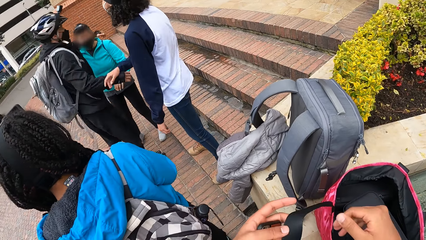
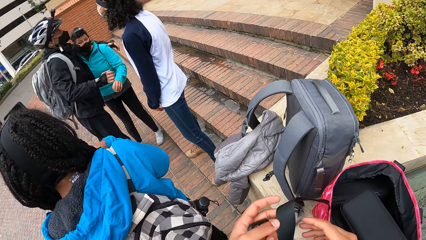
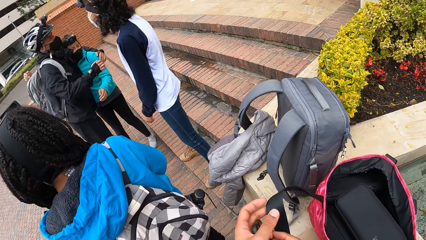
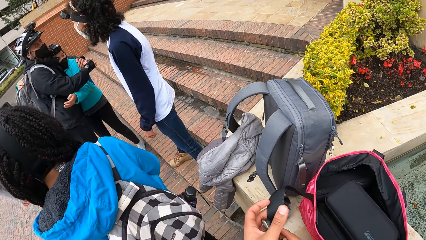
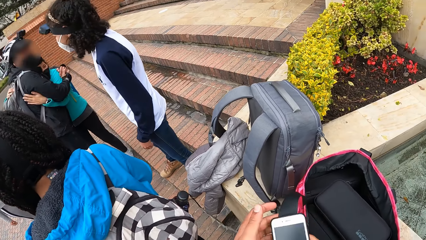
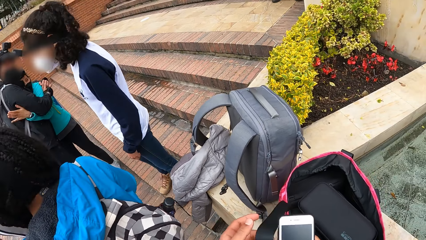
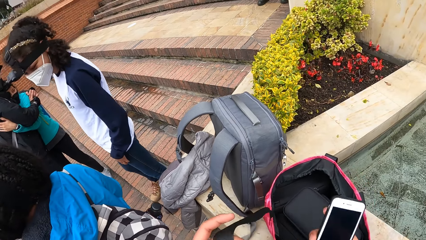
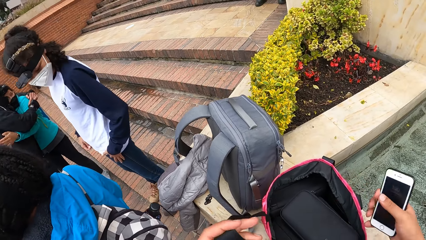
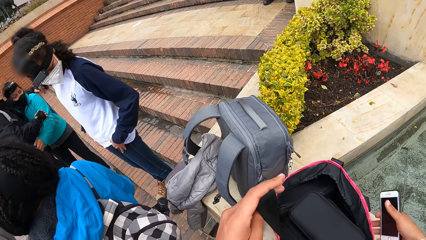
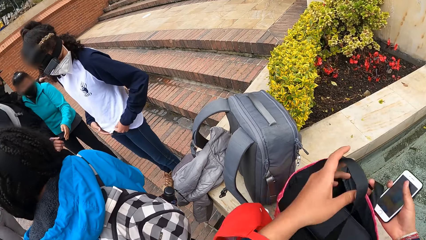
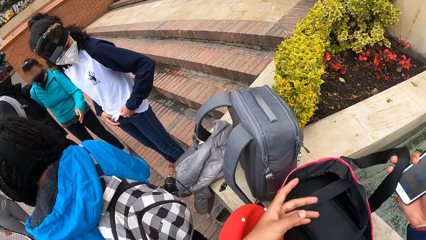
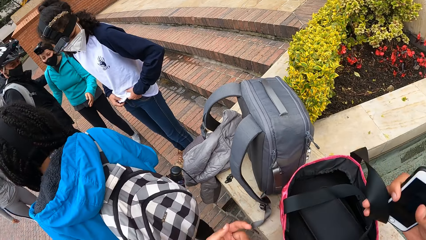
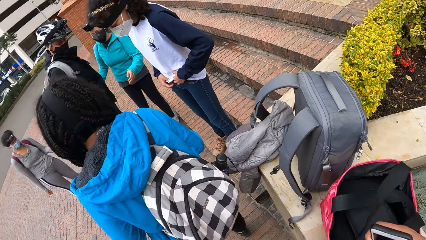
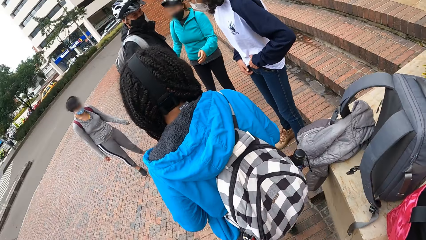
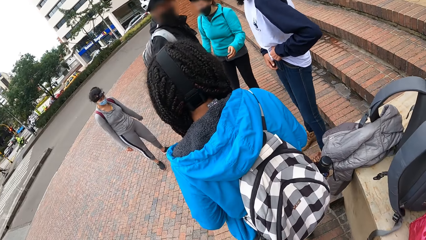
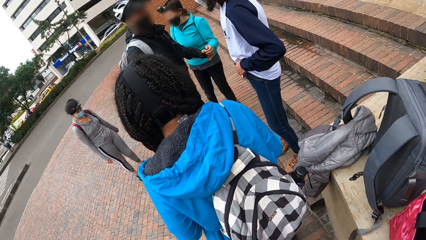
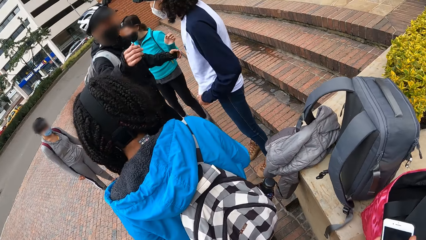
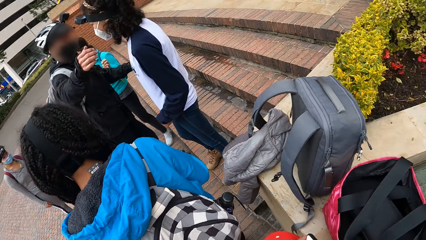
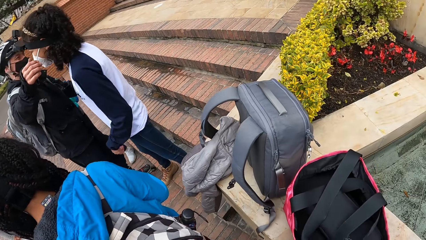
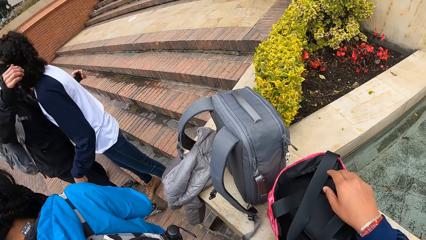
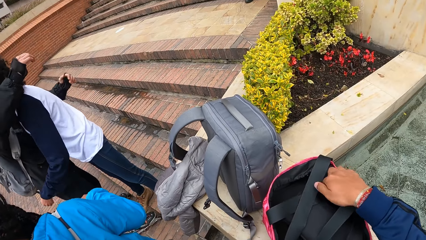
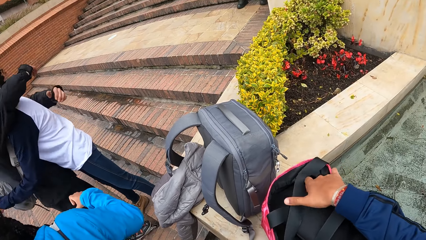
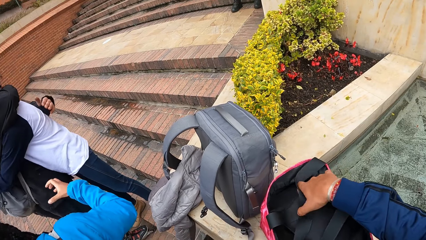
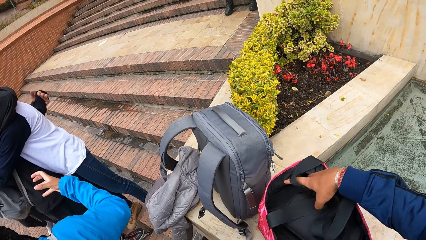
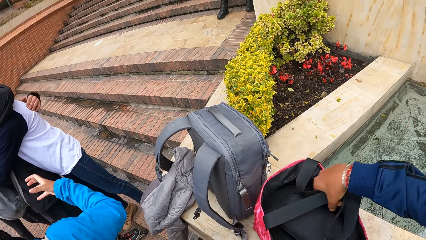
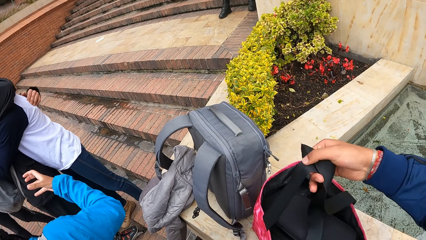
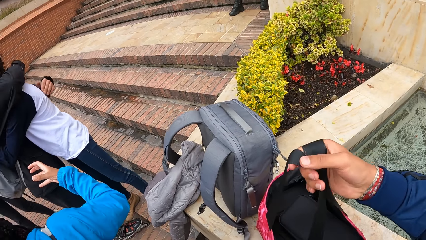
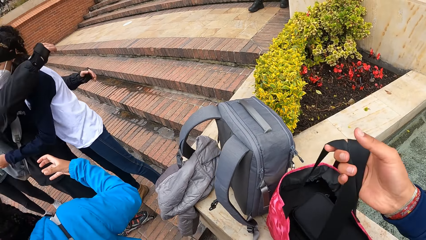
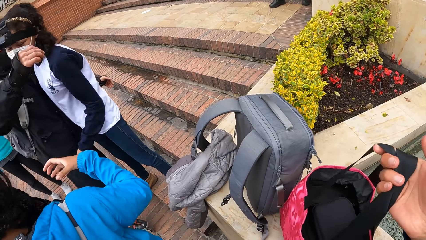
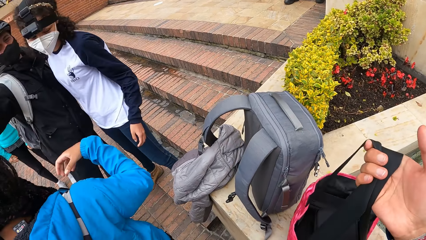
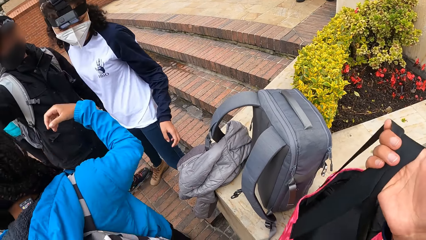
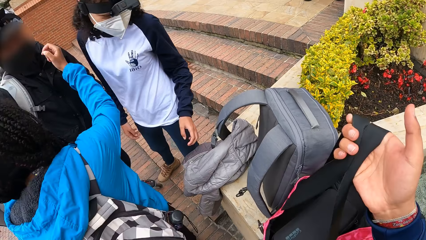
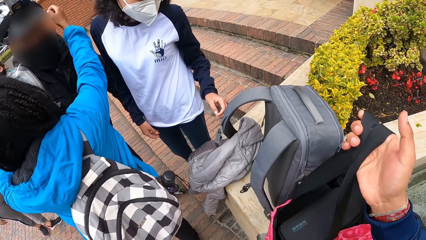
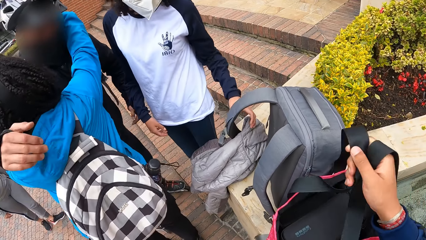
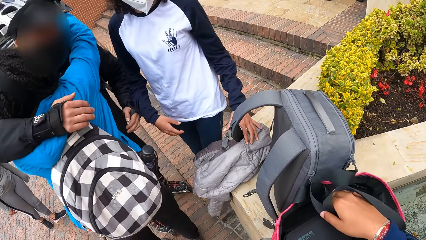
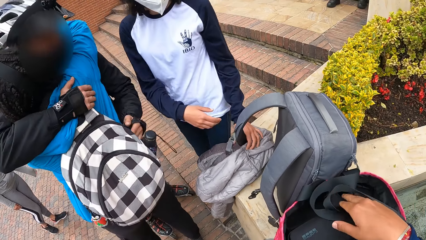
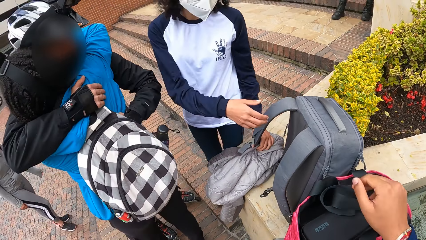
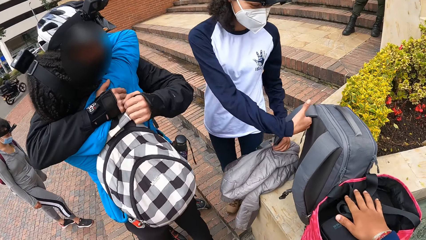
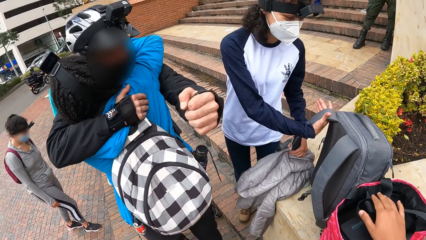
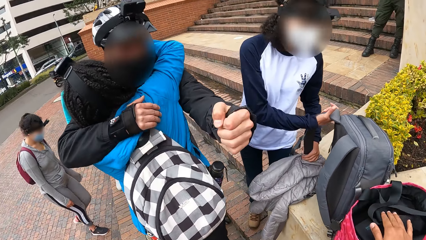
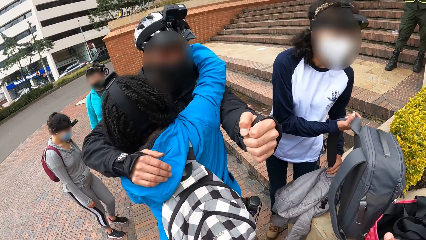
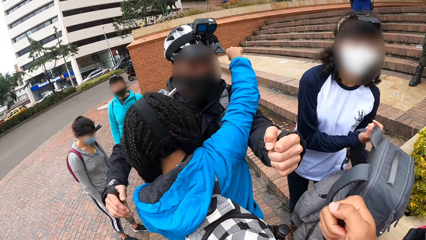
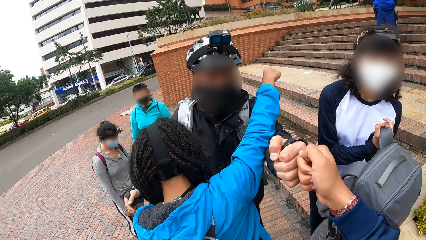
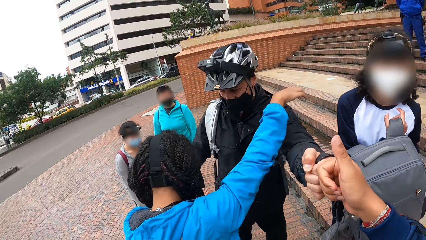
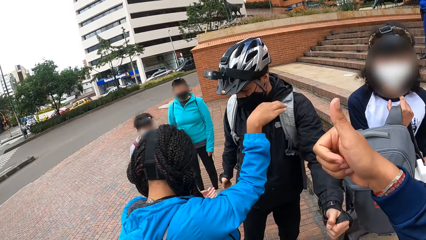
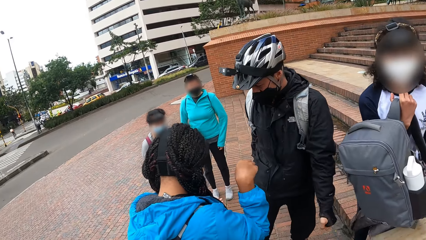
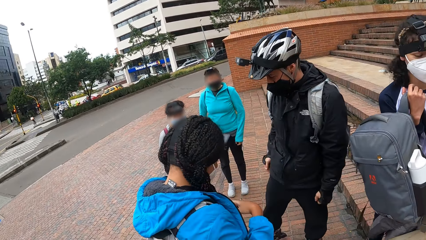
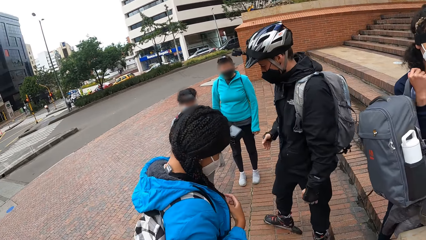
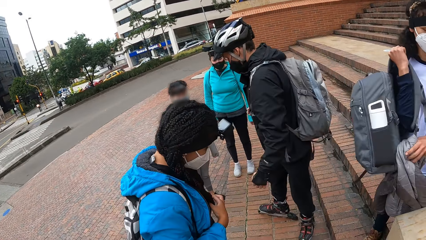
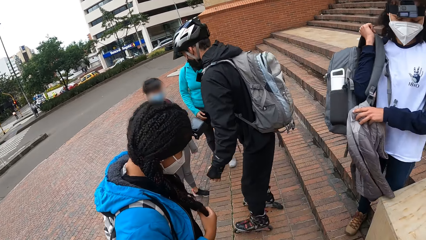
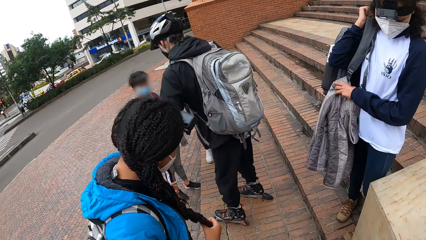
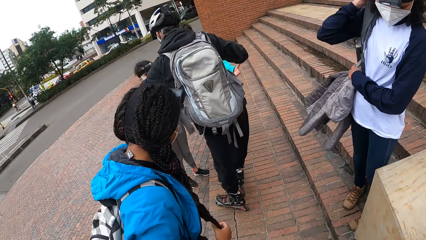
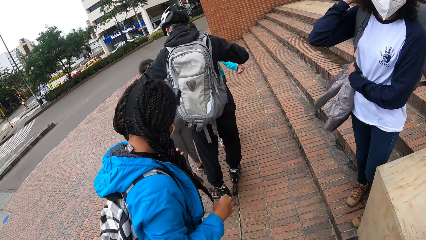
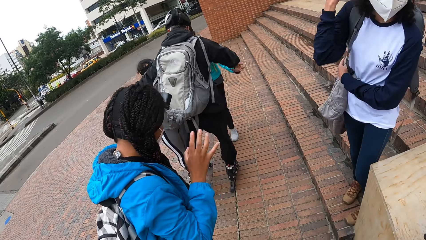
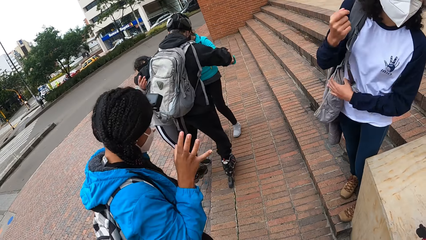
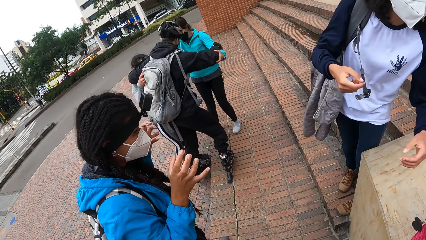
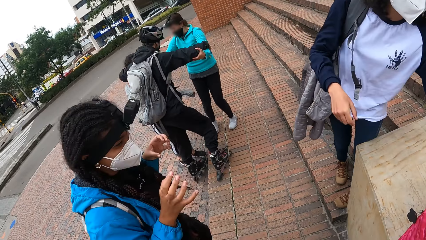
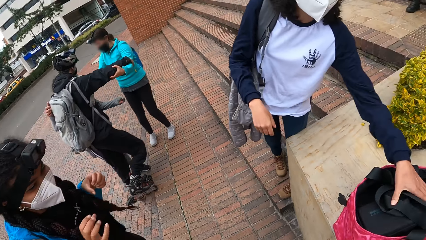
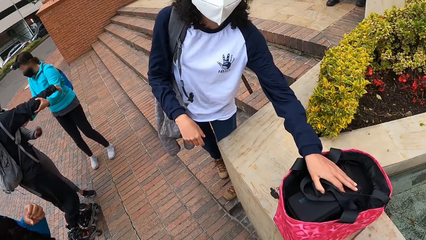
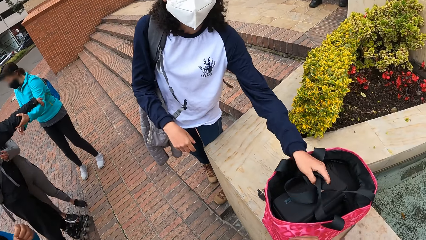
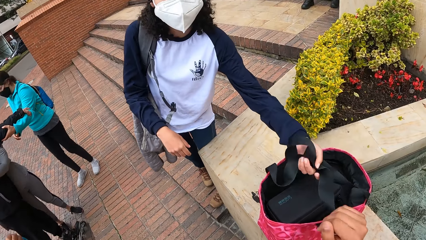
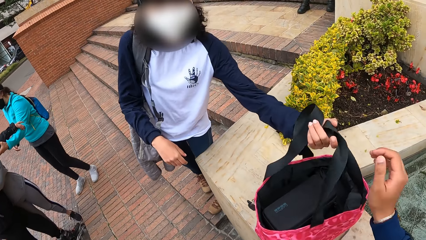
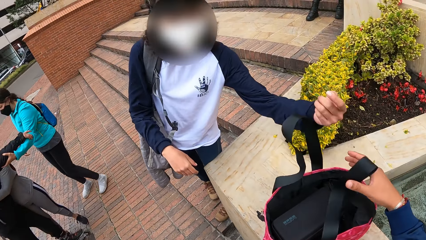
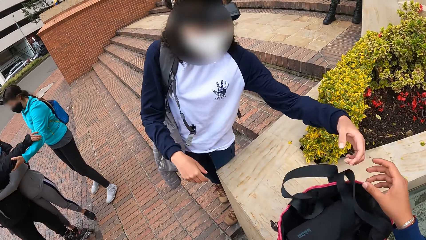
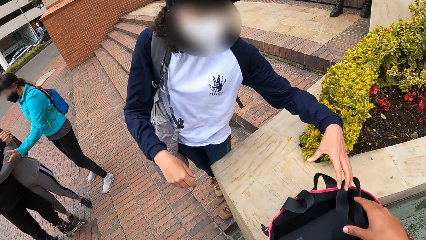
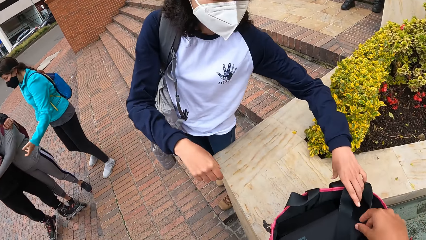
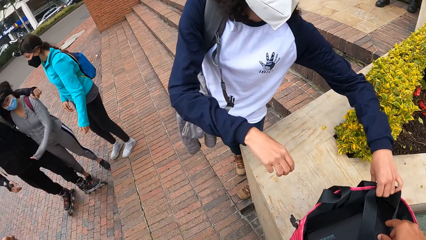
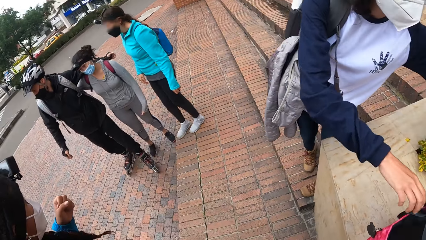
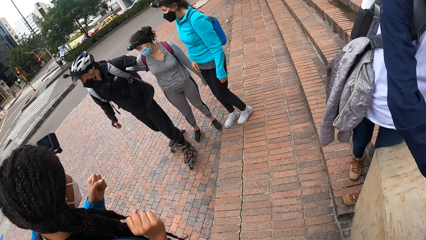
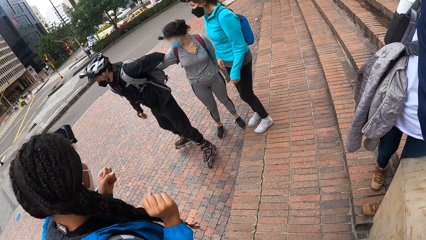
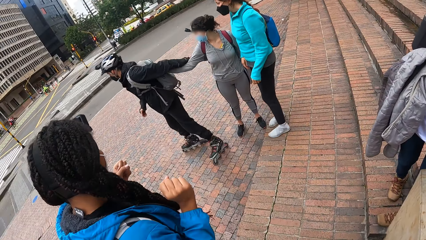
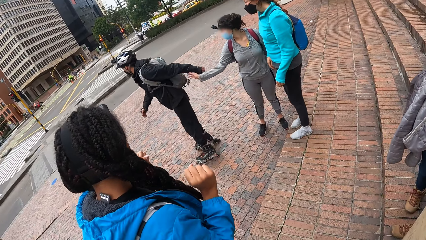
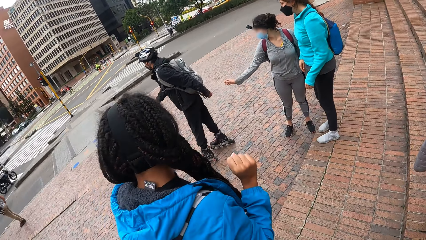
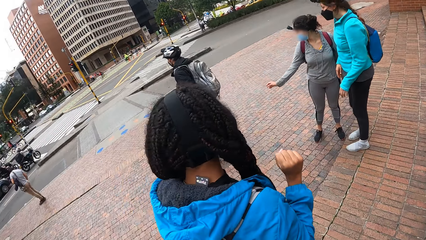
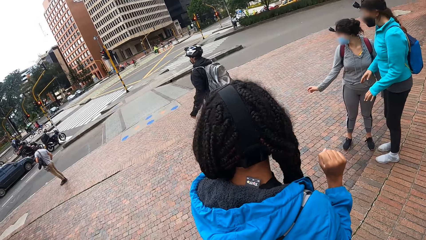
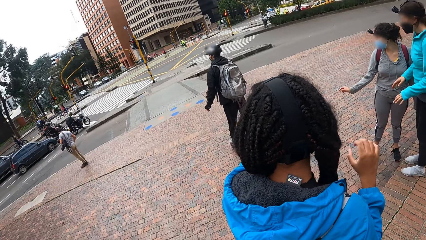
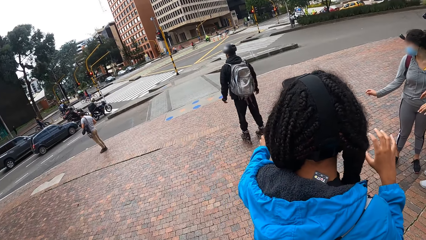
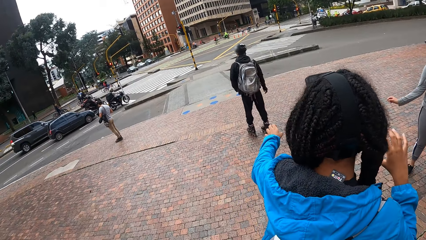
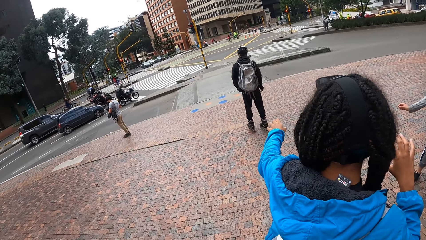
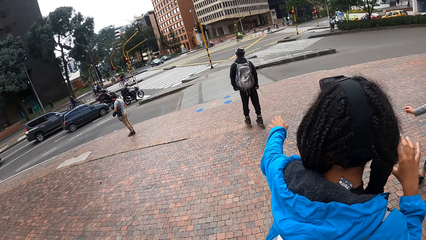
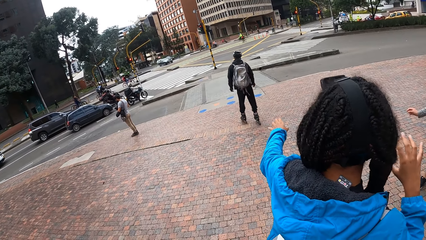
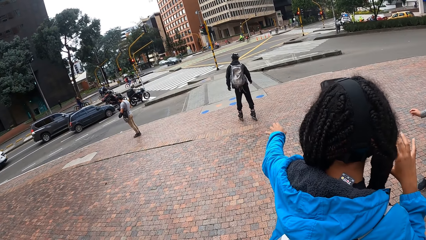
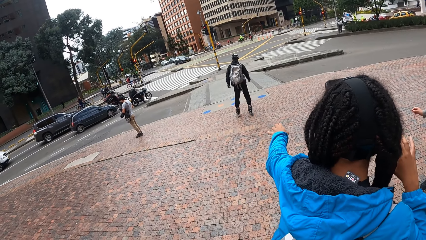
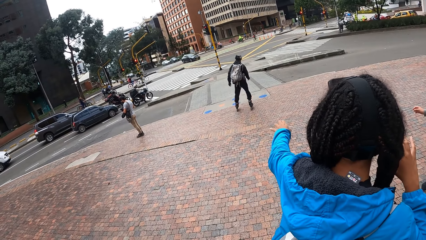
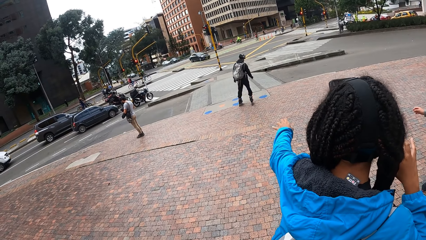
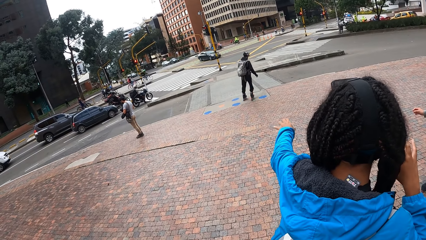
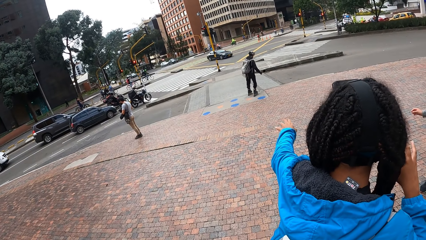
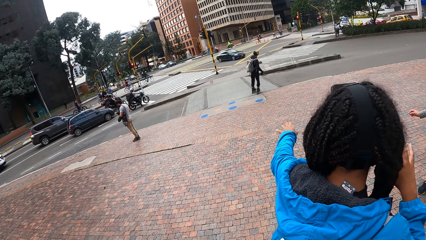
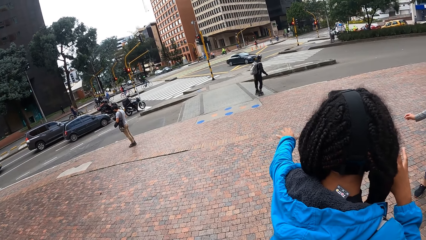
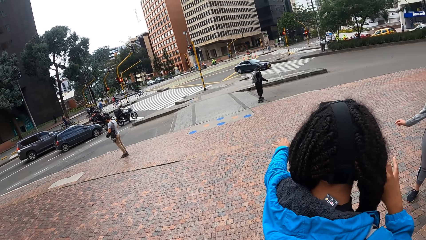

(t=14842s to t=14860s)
A man hugs a woman. The camera wearer closes the bag. The man hugs another woman. The camera wearer lifts the bag with her right hand. The man hugs a third woman. The man gives the camera wearer knuckles with his left hand. The camera wearer gives the man a thumbs up with her right hand. The second woman wears a bag. The third woman gesticulates with both hands. A fourth woman and the first woman support the man. The second woman lifts the handle of the bag with her left hand. She holds another bag. The man skates across the road. The third woman points her left hand at the man.
